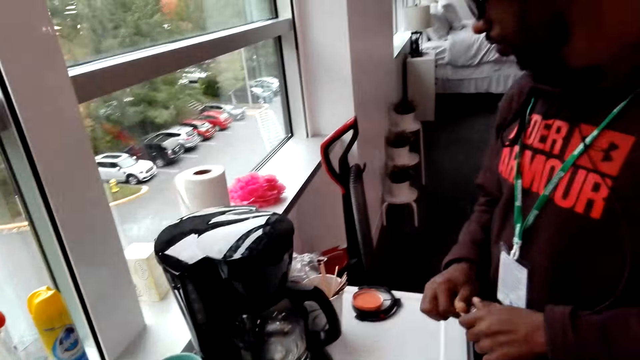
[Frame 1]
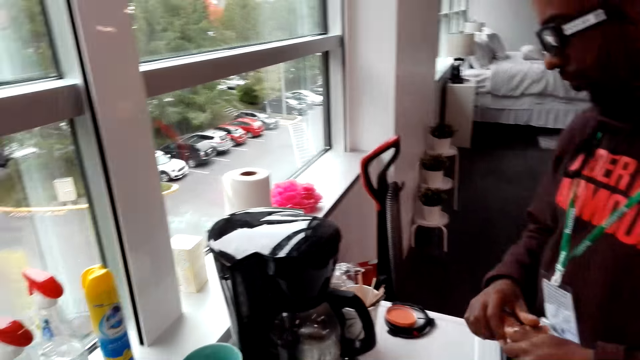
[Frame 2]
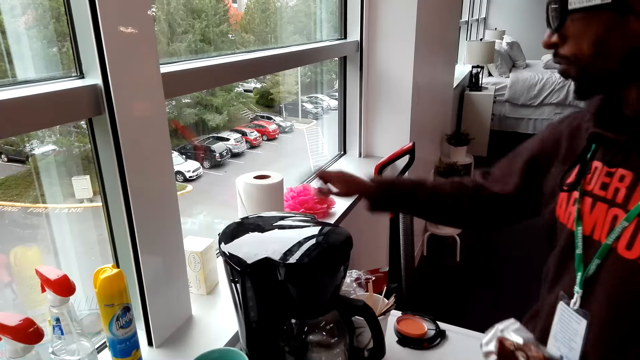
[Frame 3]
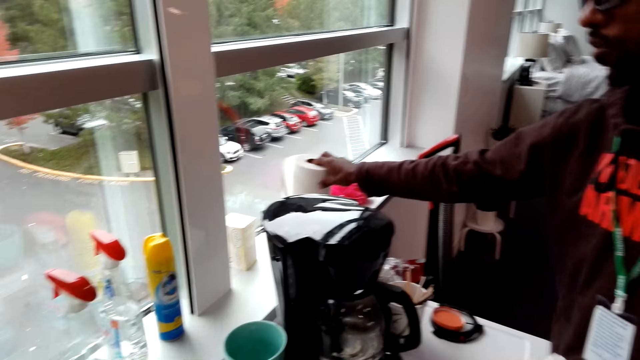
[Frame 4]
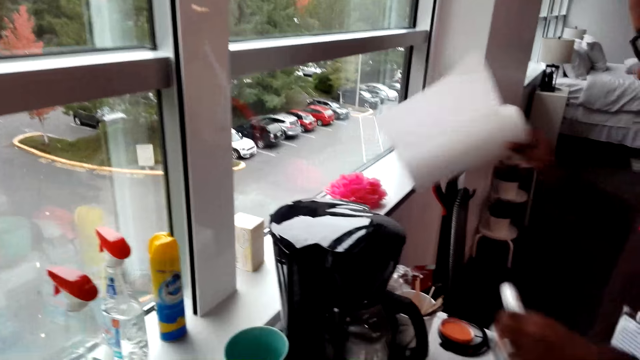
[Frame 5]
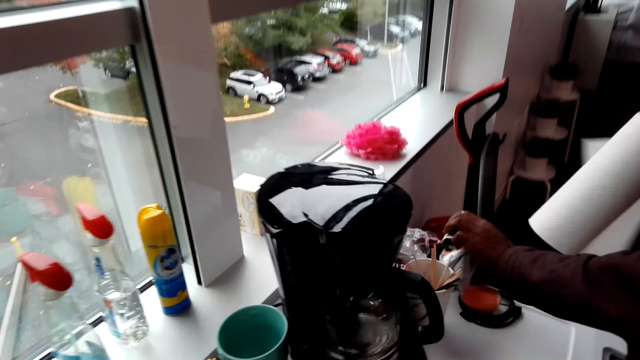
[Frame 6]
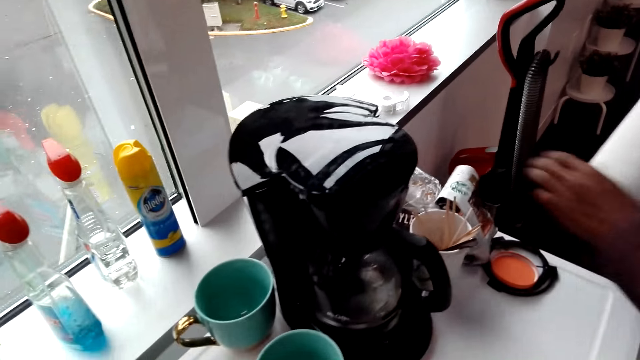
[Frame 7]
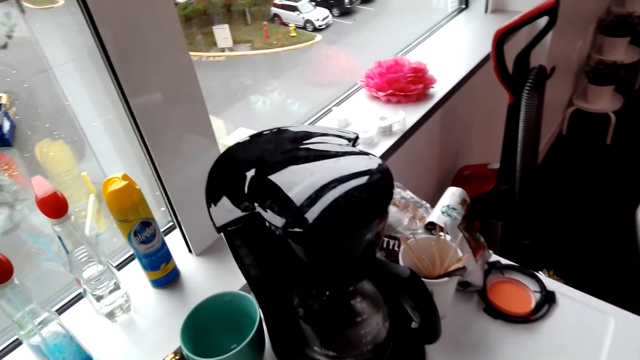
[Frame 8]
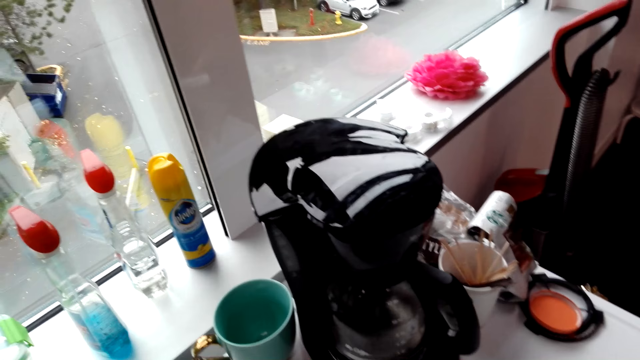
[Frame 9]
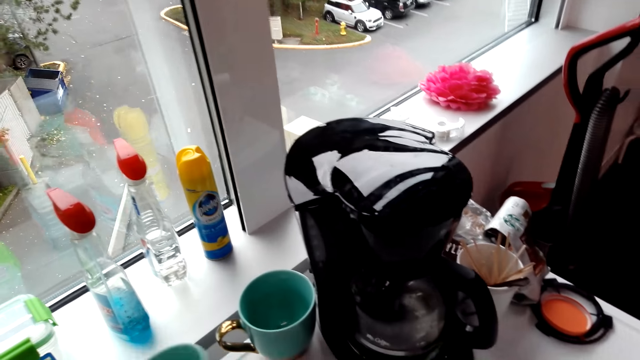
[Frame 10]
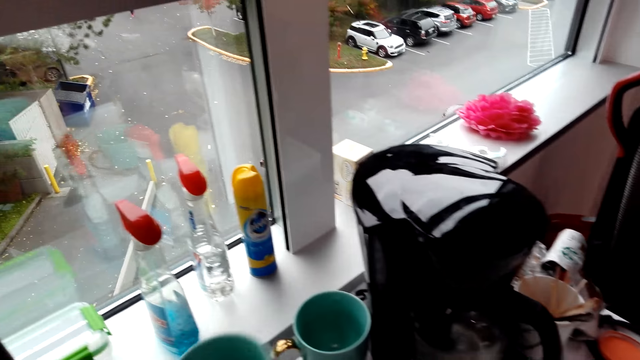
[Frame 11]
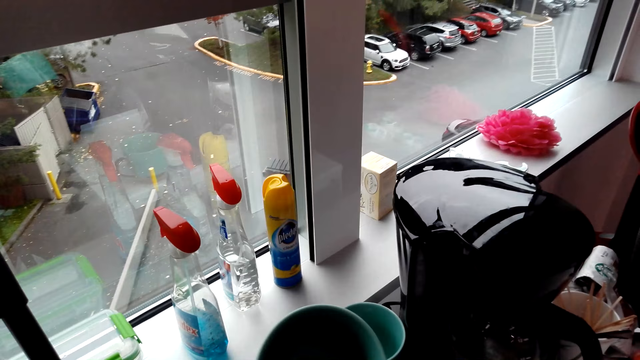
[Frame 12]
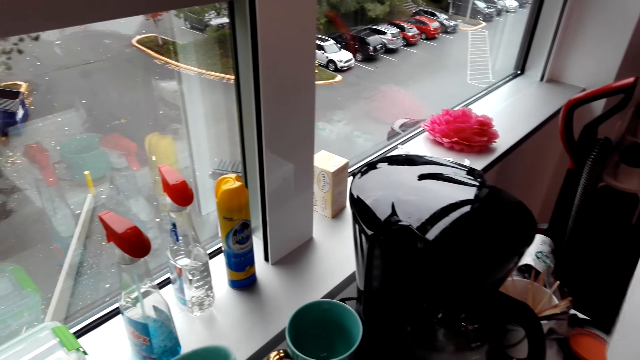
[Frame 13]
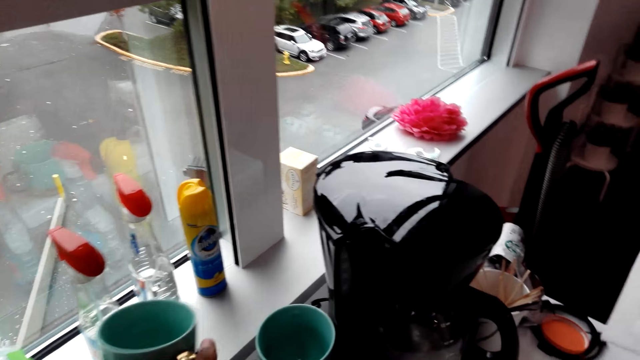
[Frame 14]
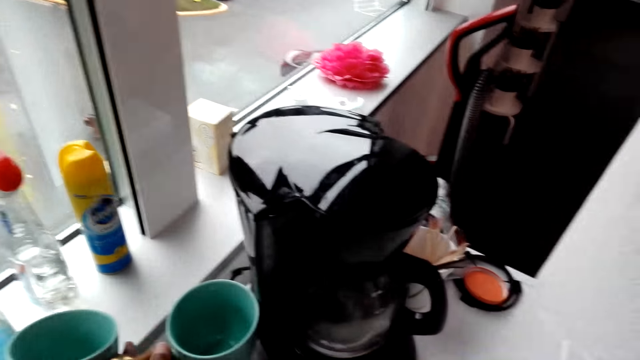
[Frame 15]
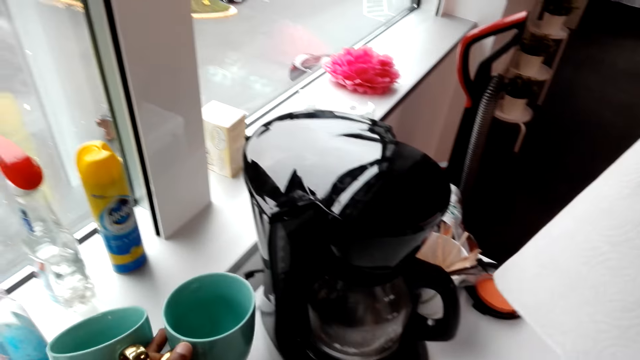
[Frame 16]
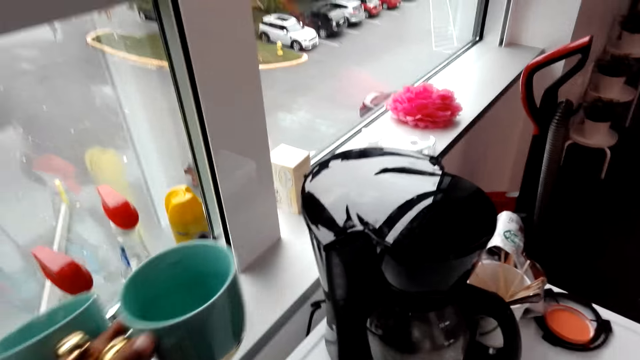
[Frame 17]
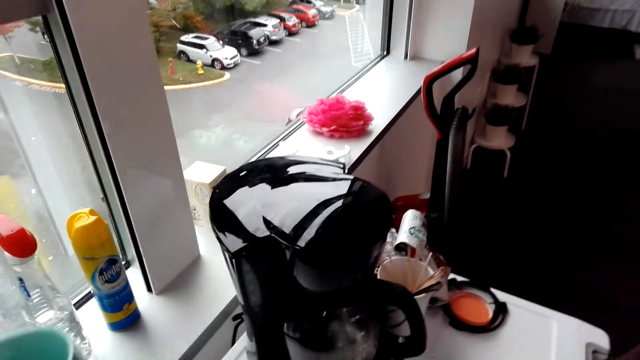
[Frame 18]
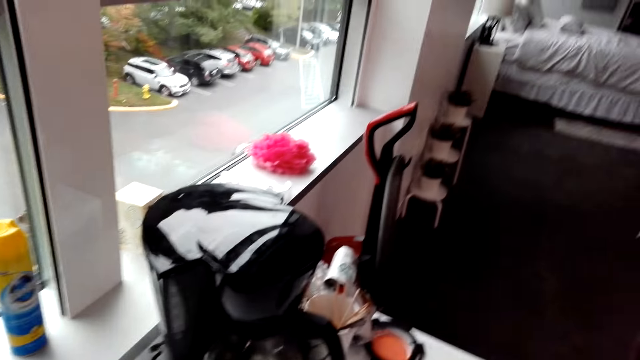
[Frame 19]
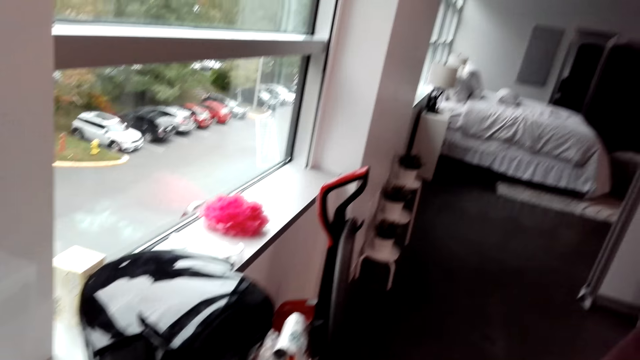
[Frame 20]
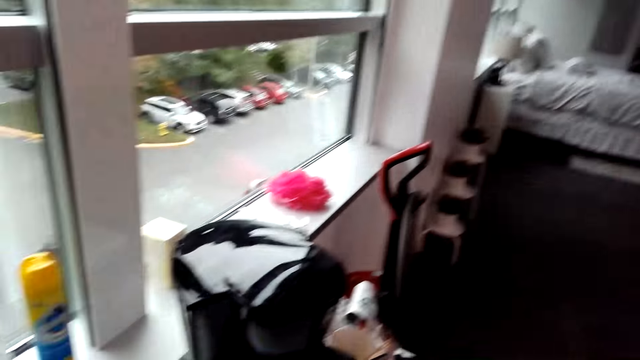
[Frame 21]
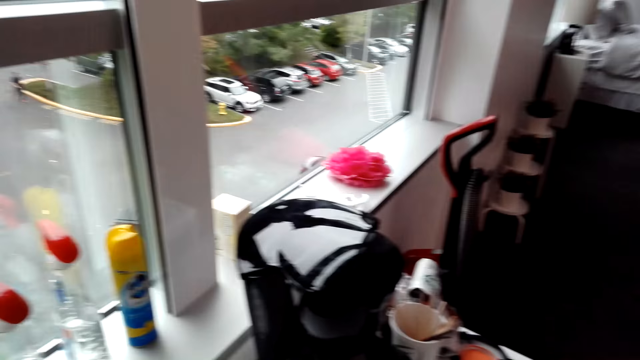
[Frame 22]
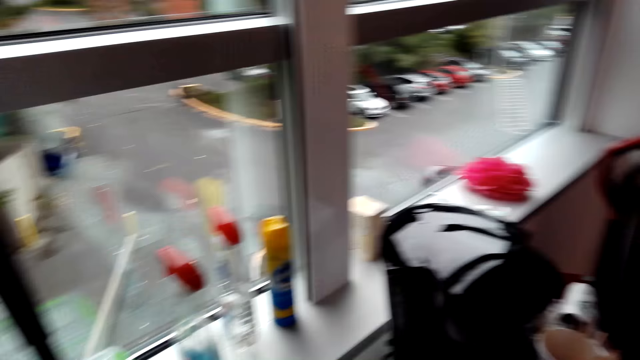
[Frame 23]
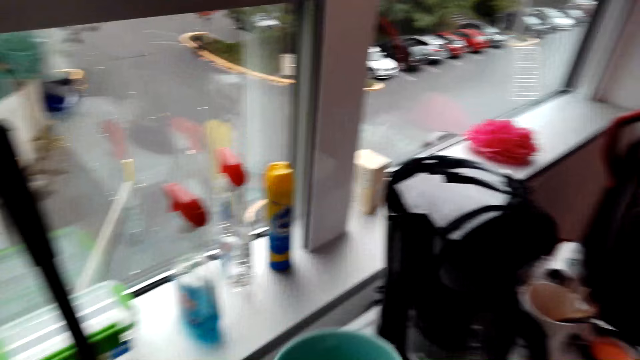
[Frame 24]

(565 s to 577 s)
A man holds a packet of something. The man picks up a kitchen tissue roll on the window shelf. The camera wearer picks up a tissue. The man puts the packet of something on the fridge. The man places paper on the table. The camera wearer picks up a cup on the fridge. They look at the cup. They look around. The man folds the tissue. The camera wearer picks up cups from the table. The man stands close to the camera wearer. The camera wearer looks around. The man does something.

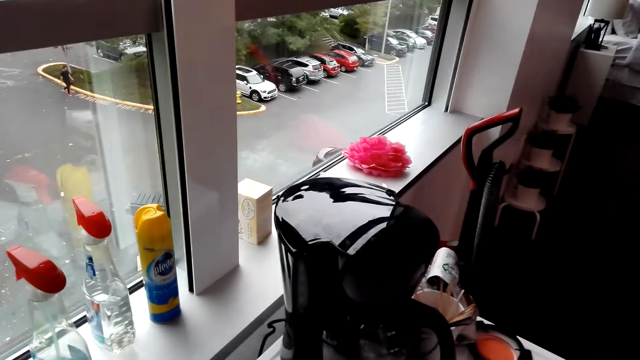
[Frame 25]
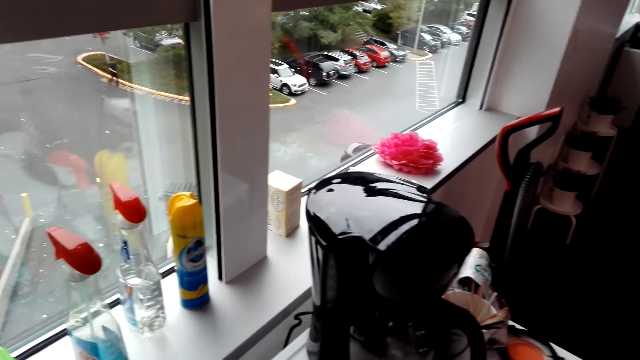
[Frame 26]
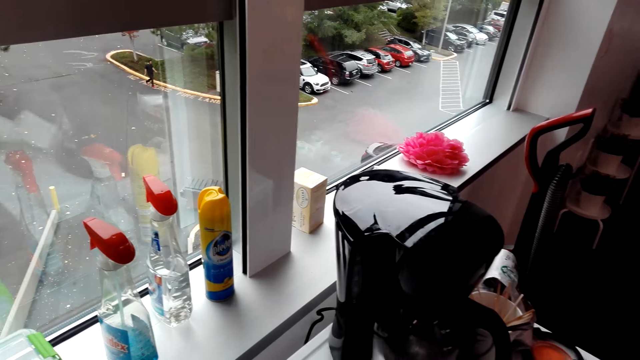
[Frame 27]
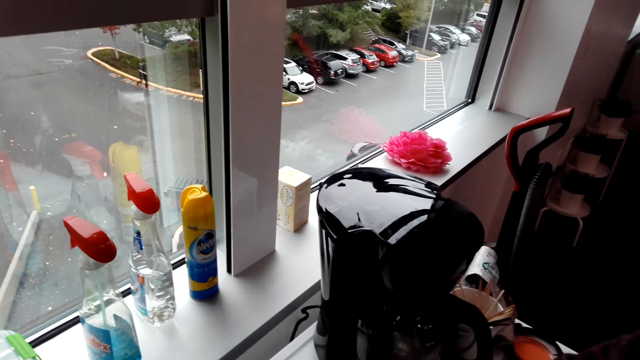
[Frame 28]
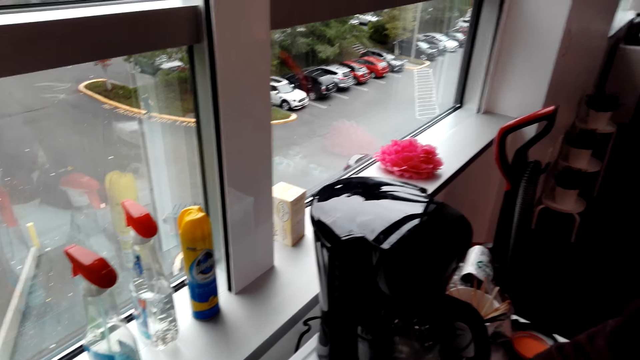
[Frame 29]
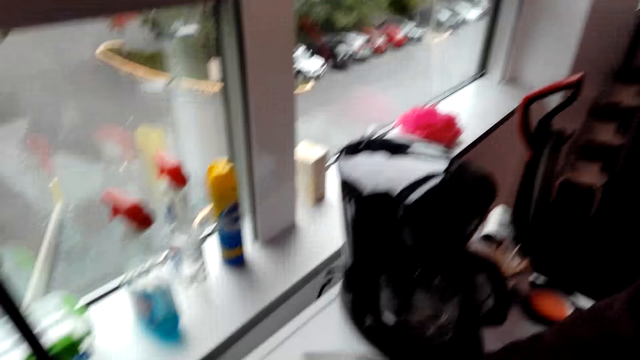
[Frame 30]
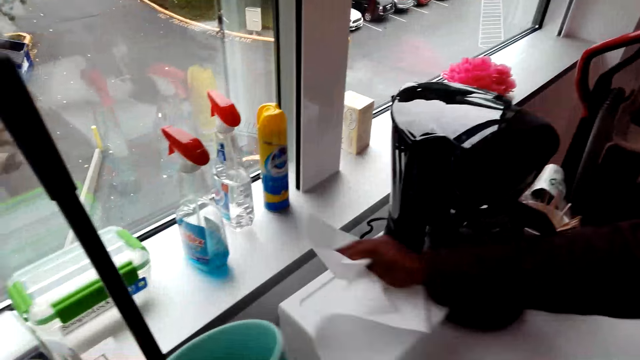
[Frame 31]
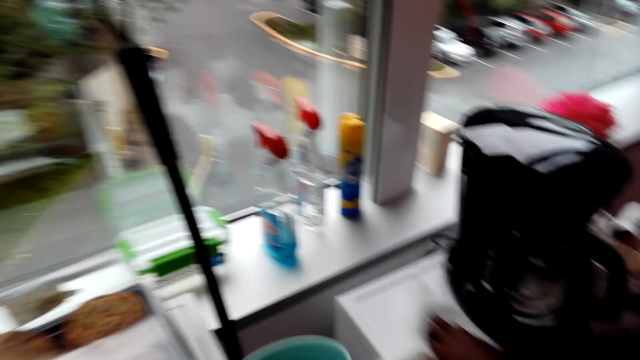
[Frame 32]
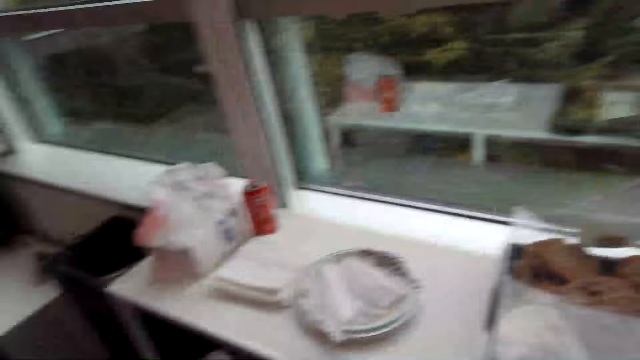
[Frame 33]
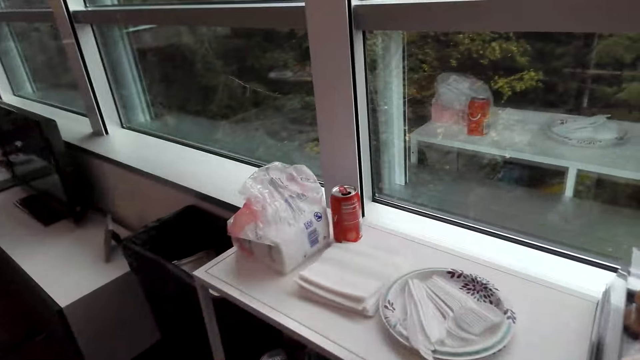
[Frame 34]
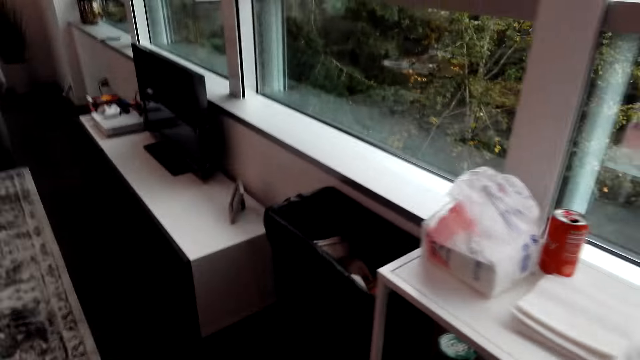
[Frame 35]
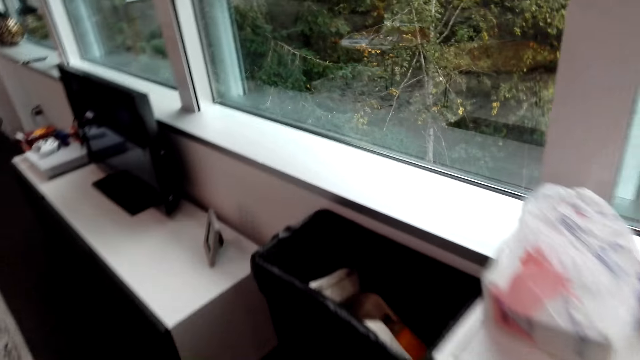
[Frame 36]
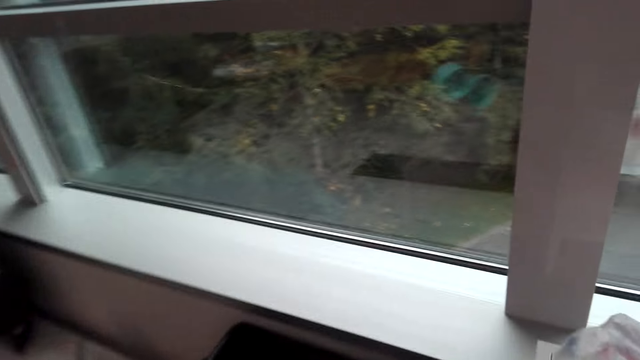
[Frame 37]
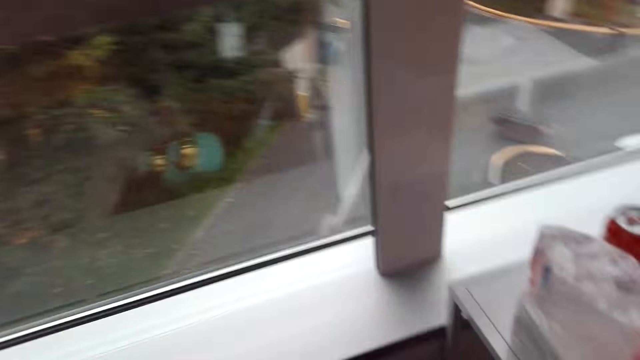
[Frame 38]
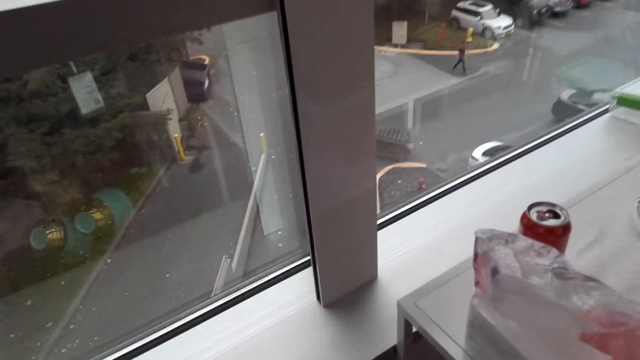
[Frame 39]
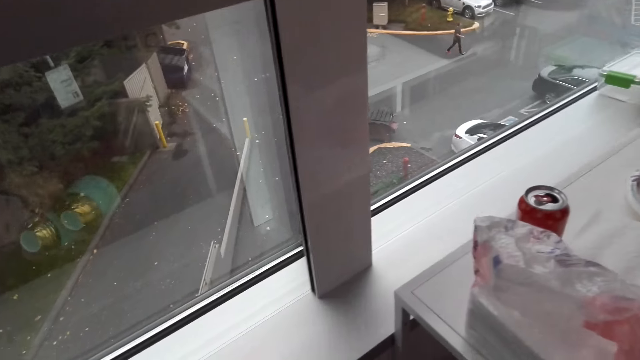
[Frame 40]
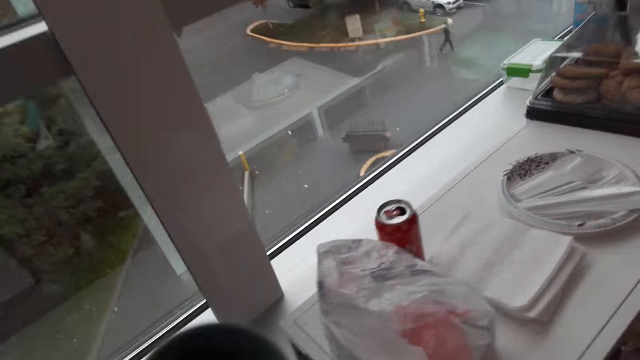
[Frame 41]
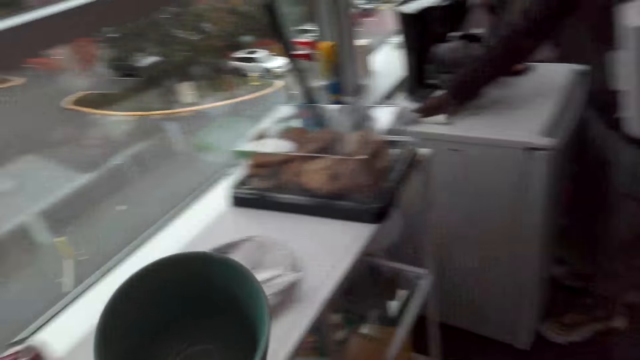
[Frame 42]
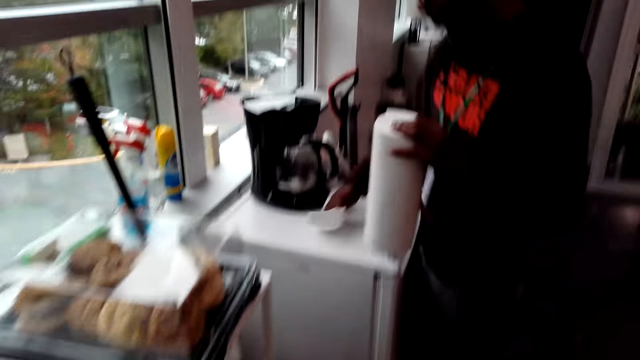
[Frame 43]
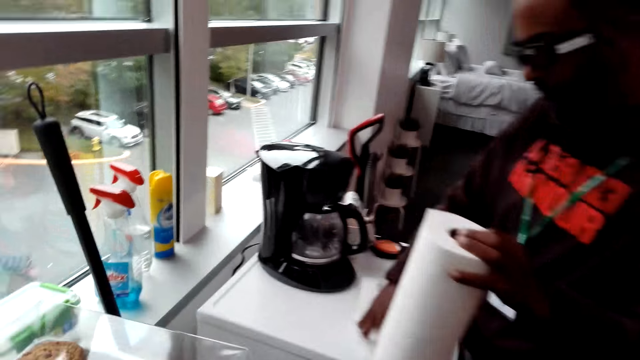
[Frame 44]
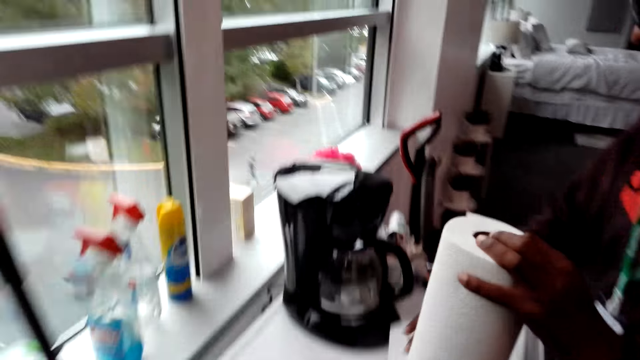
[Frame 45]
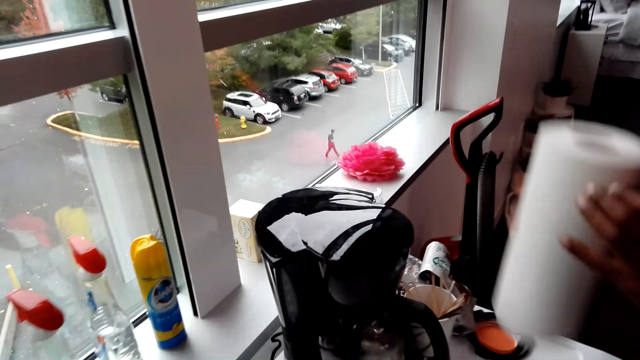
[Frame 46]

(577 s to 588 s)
The camera wearer does something. A man stands close to the camera wearer. The man wipes the fridge with a kitchen tissue and places the tissue on the table. The camera wearer walks around. They look around. They walk around. The man wipes the fridge with the kitchen tissue. The camera wearer picks up a cup. They move ahead. The man holds the tissue on the hand.
